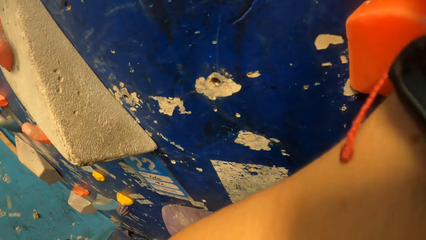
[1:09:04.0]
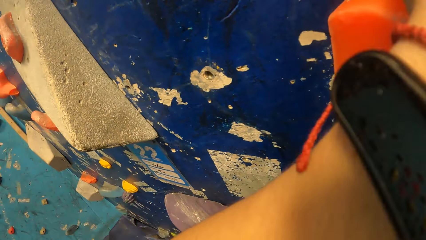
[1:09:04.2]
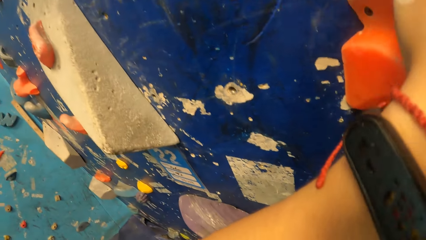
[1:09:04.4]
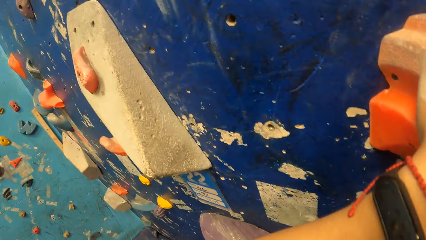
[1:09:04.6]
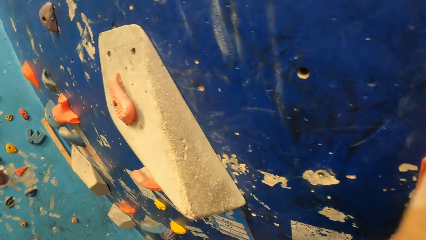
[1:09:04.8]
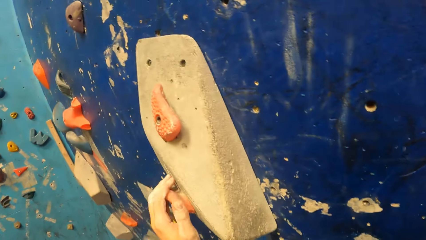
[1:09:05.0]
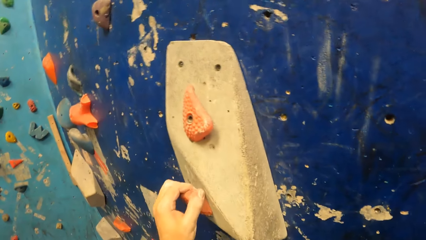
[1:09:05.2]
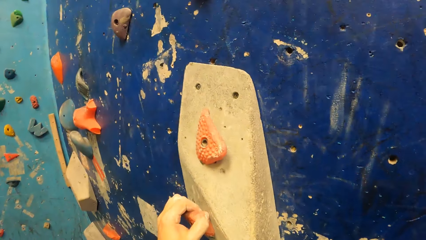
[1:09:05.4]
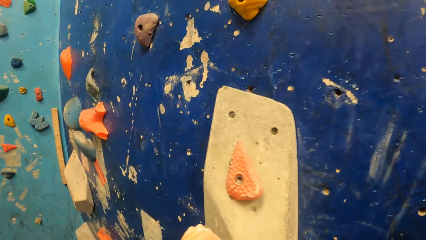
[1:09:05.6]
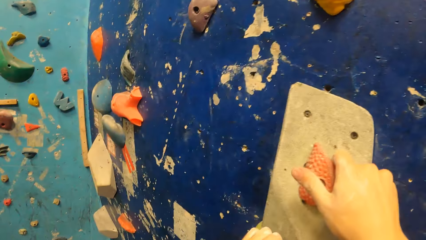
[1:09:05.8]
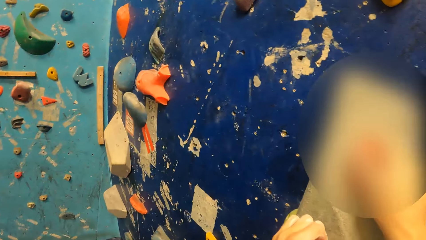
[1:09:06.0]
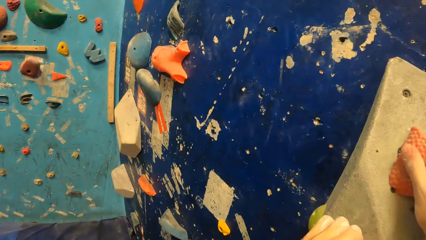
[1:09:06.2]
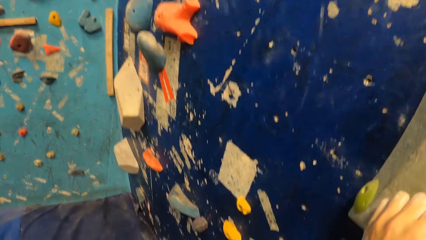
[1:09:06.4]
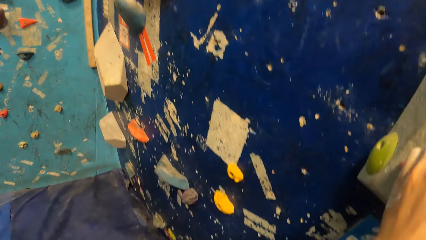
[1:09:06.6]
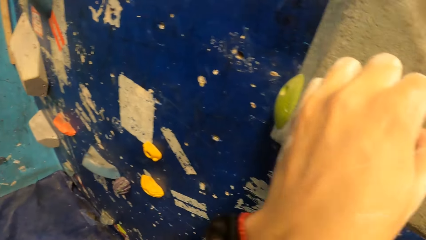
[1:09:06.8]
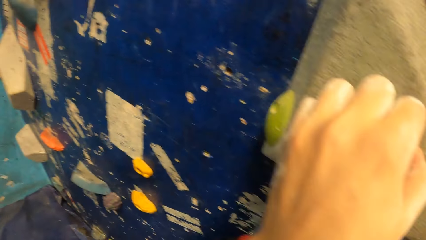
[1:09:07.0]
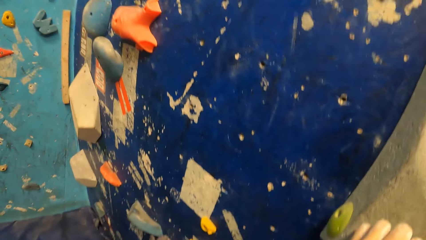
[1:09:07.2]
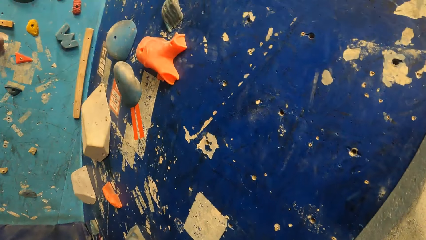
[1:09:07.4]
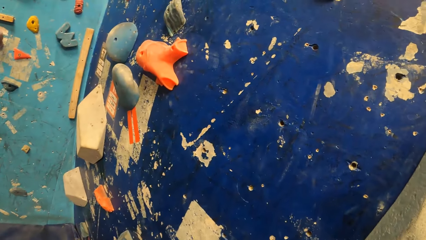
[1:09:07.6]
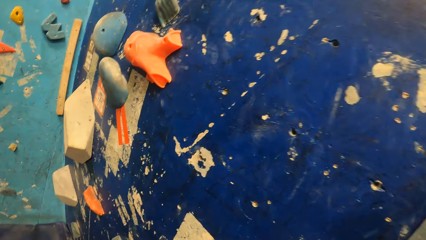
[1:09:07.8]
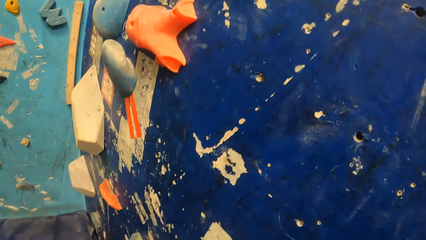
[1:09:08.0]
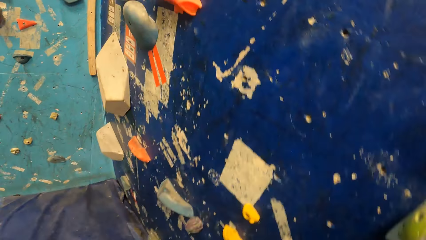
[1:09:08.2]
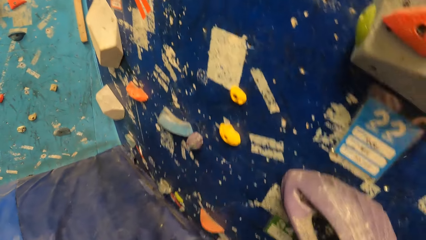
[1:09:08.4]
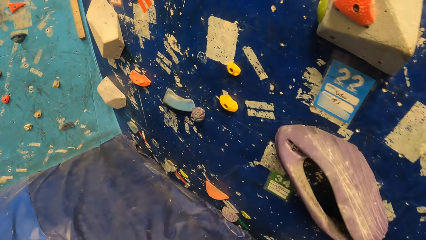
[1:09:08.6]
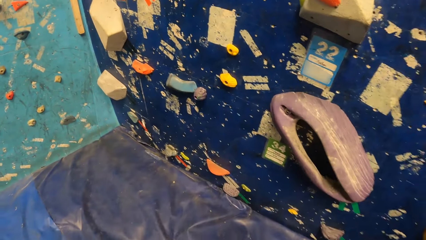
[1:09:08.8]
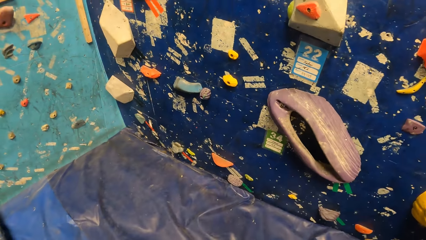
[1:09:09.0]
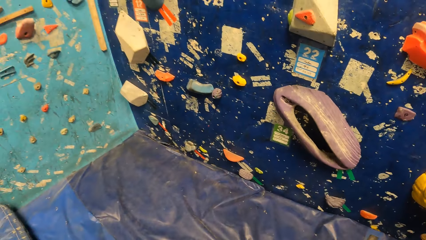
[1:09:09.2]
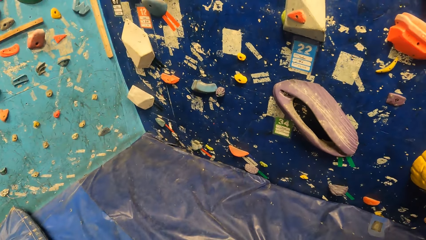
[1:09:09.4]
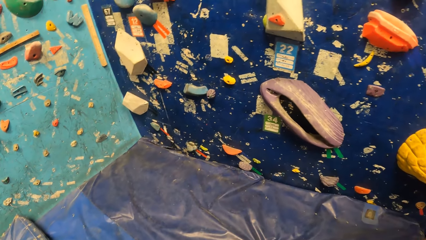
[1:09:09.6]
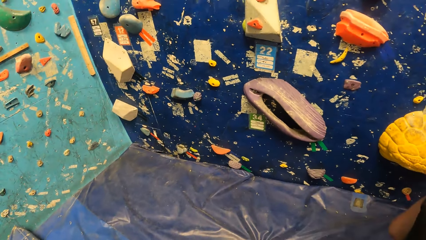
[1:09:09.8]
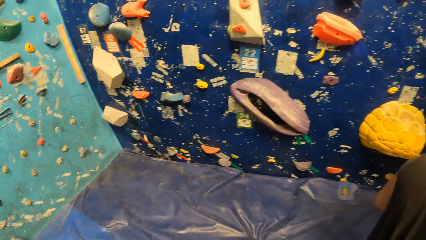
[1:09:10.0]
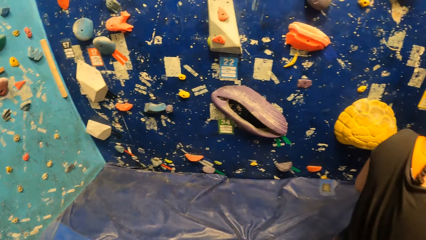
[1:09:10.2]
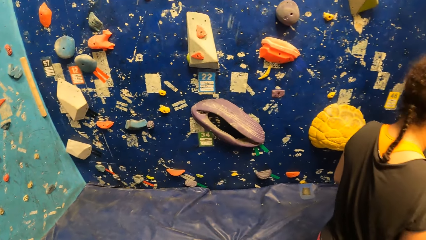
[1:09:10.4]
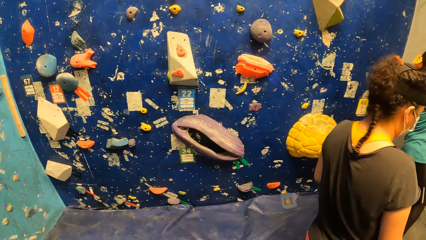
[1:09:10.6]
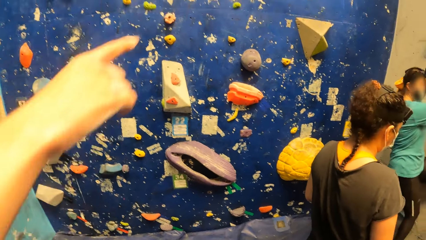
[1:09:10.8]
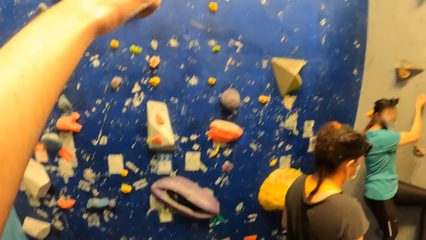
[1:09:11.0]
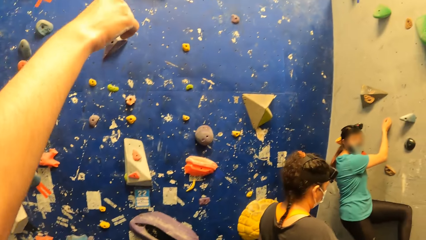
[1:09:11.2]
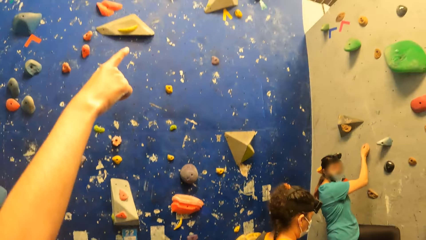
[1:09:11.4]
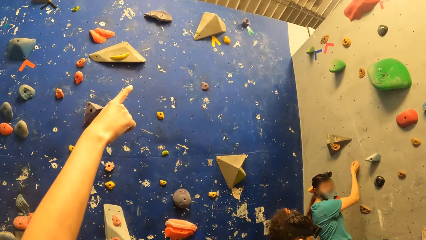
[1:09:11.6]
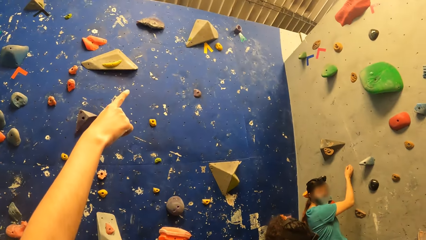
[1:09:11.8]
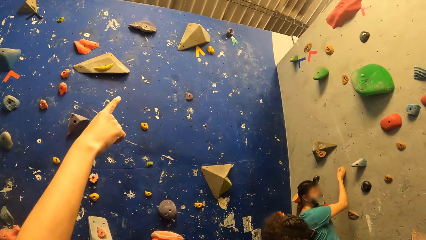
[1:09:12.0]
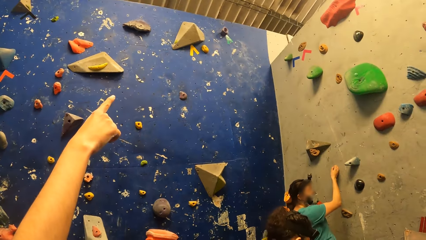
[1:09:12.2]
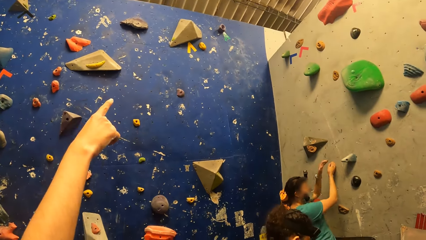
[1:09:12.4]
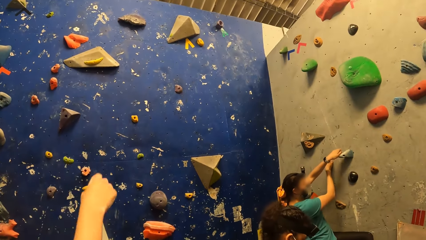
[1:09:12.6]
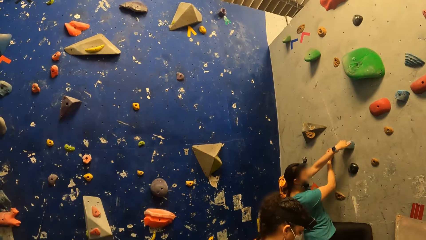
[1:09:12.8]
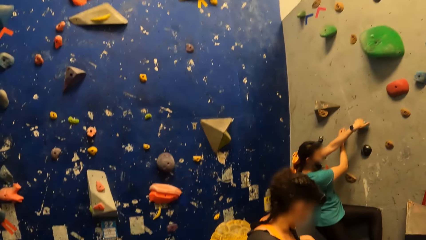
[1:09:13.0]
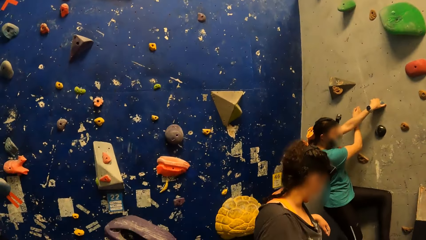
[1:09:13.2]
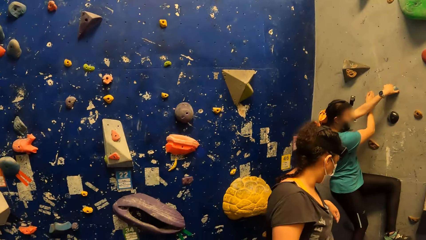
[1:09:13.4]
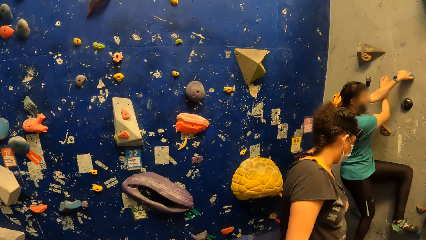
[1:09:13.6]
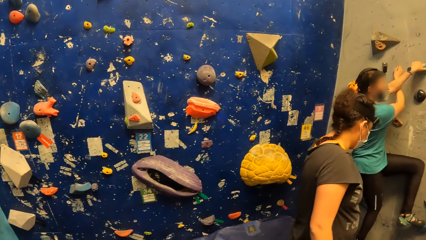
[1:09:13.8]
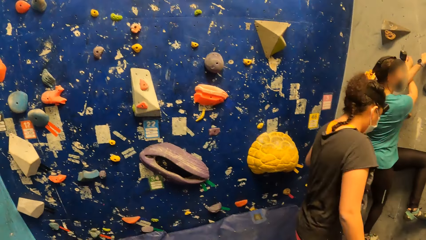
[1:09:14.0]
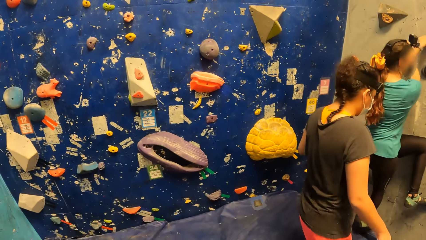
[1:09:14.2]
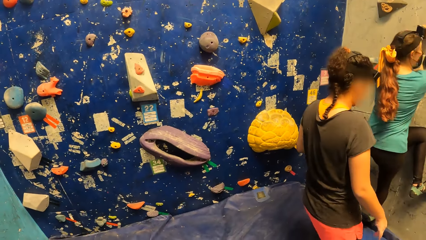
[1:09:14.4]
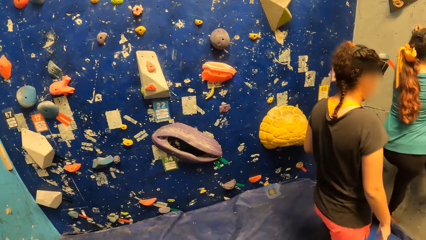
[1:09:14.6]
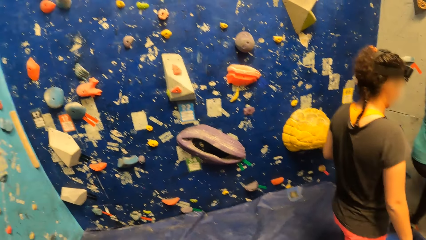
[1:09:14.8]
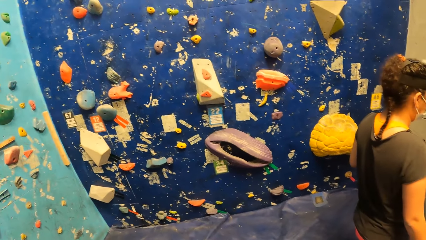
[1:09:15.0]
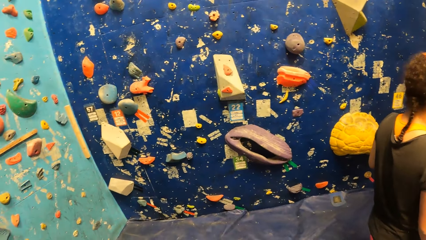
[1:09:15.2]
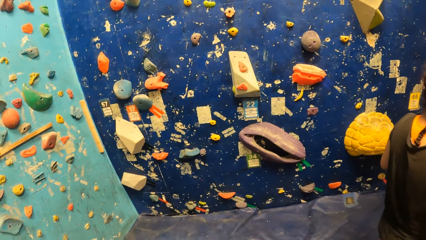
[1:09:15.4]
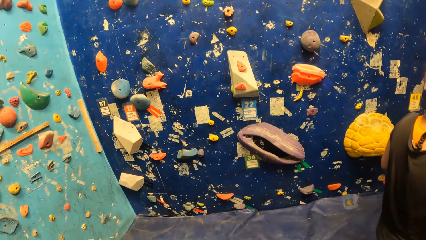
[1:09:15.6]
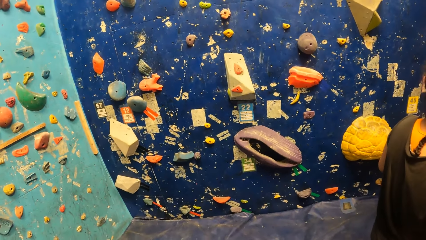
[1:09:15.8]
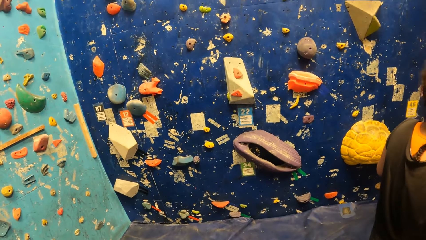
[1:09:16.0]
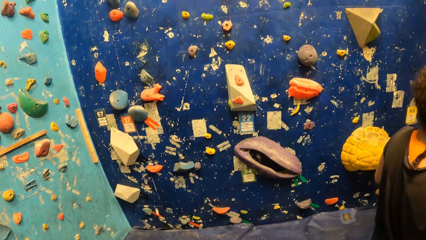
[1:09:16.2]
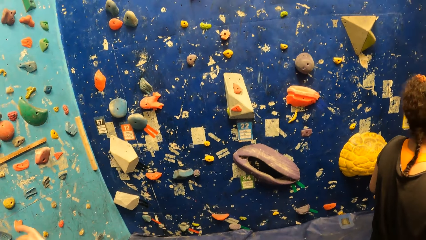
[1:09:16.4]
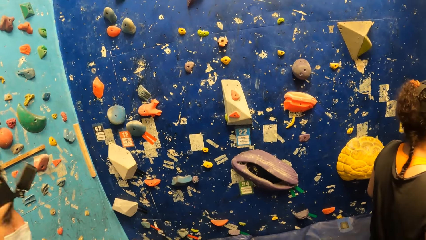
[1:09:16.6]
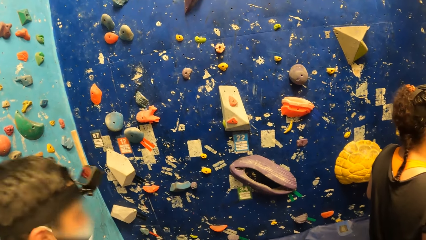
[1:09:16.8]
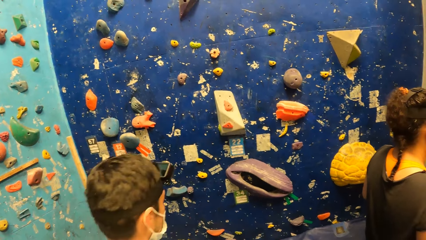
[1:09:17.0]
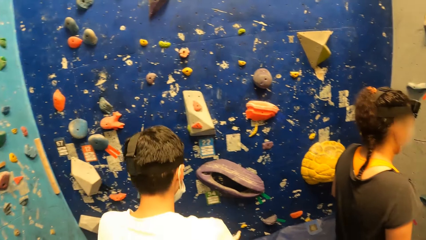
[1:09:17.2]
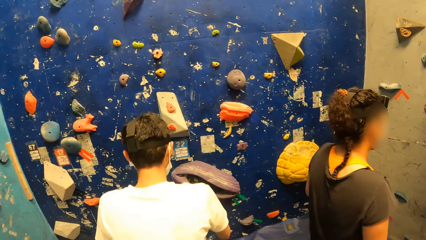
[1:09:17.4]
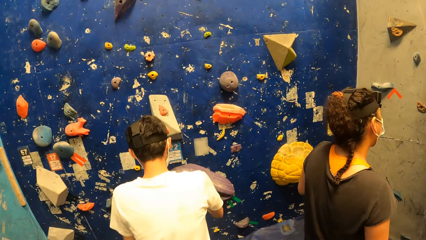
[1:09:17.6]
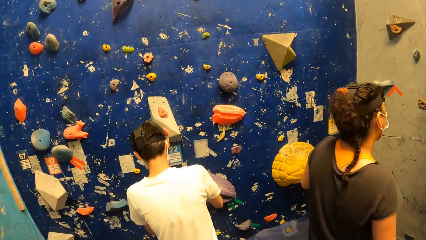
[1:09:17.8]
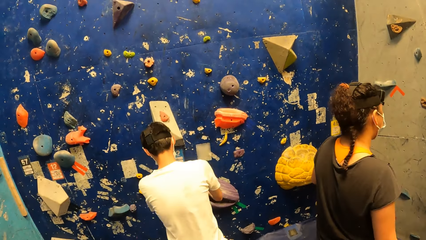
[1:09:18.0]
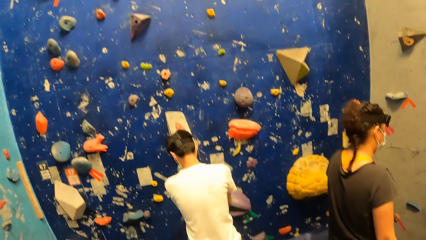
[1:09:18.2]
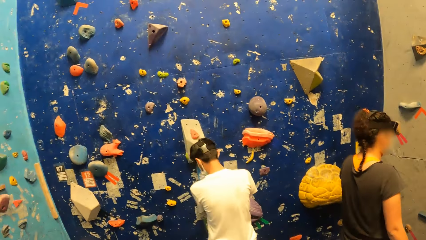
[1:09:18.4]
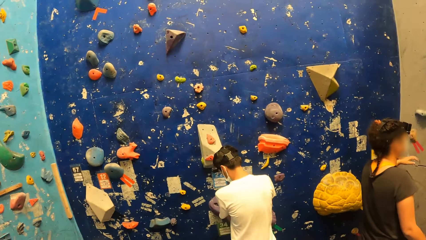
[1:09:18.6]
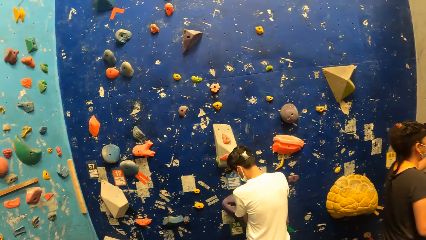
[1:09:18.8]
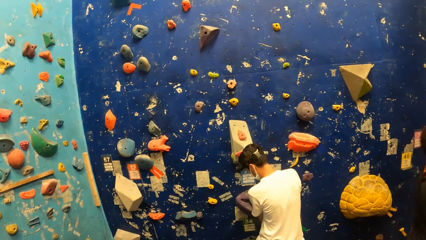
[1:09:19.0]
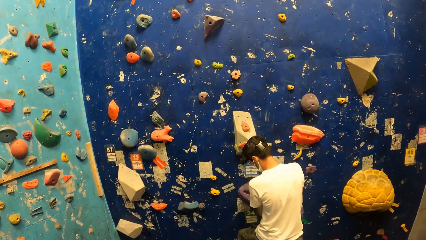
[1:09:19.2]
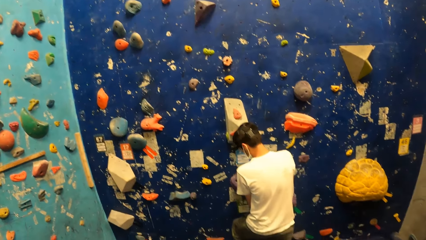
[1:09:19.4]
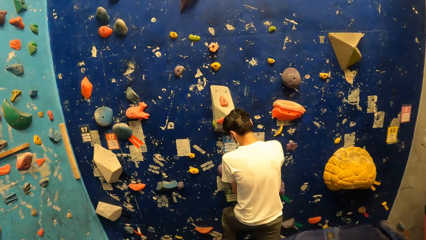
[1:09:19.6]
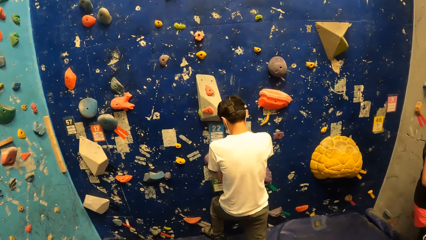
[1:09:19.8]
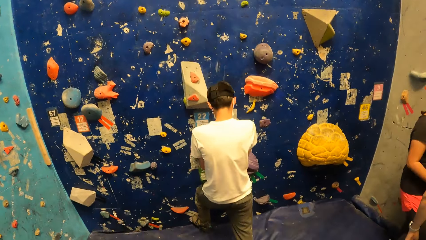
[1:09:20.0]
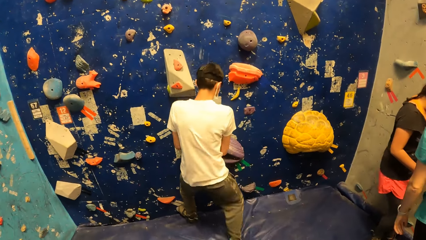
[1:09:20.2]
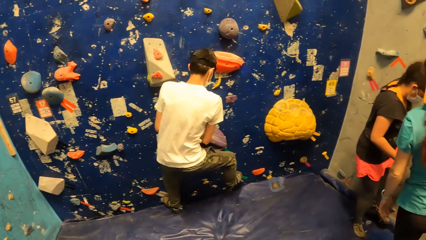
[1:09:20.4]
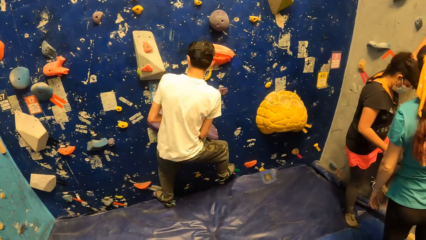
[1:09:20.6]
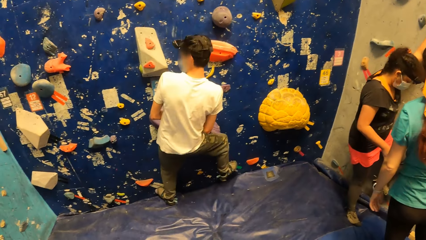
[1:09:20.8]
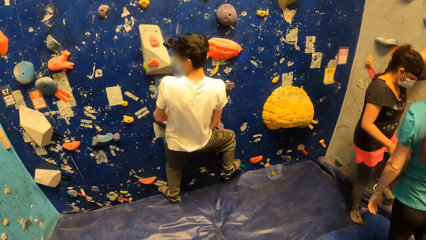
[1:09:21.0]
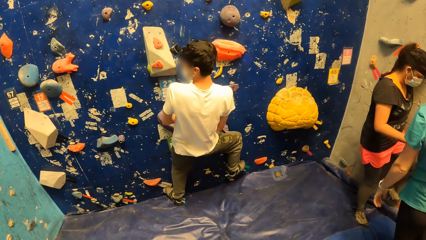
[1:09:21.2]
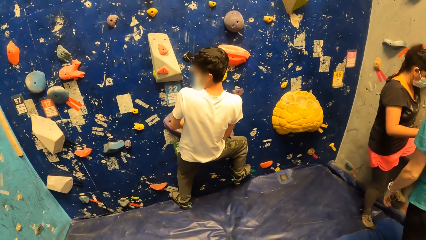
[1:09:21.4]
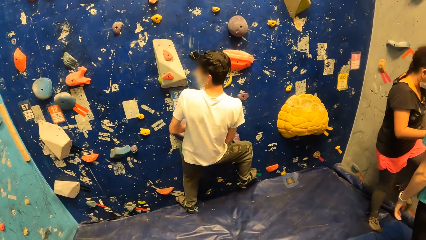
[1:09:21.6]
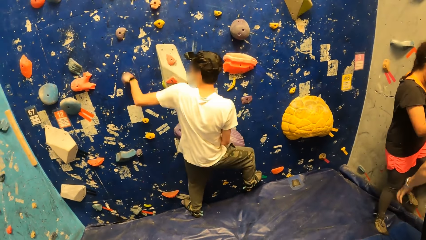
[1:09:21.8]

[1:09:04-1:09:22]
The camera wearer jumps down from the bouldering wall onto the crash pad. The woman climbs the bouldering wall with both hands. A man points at the wall. Another man holds the climbing hold on the bouldering wall with both hands. Another woman holds the climbing hold with her left hand. The other man climbs the bouldering wall with both hands. The other woman climbs the bouldering wall with both hands.
